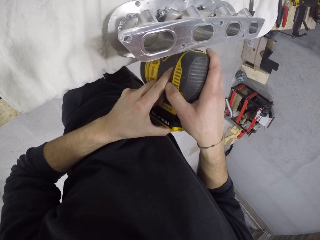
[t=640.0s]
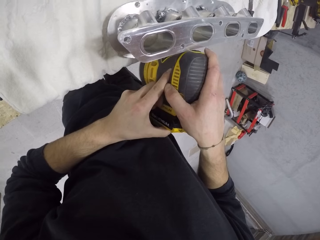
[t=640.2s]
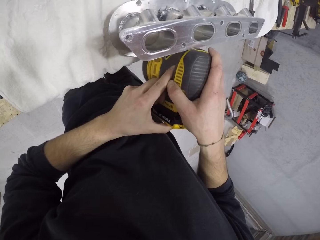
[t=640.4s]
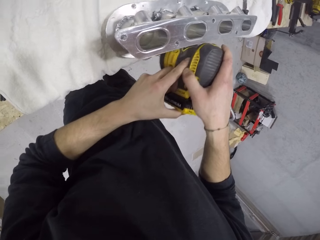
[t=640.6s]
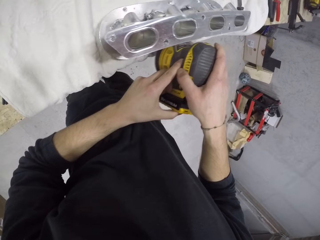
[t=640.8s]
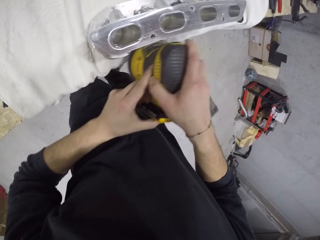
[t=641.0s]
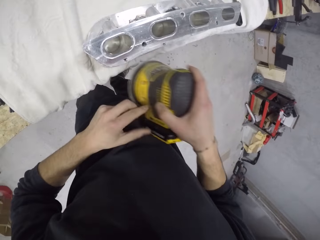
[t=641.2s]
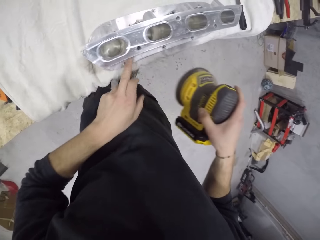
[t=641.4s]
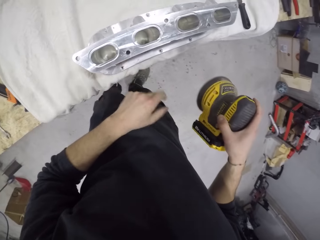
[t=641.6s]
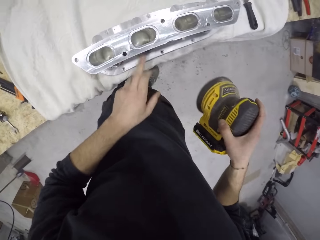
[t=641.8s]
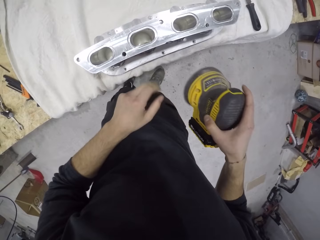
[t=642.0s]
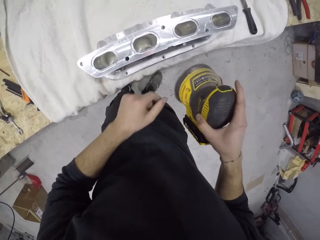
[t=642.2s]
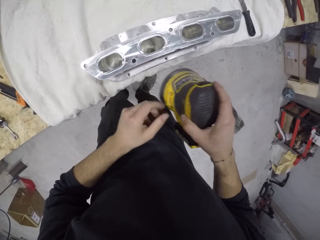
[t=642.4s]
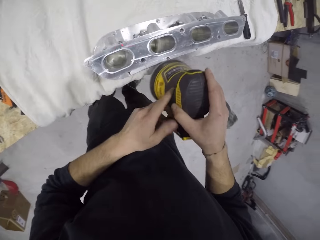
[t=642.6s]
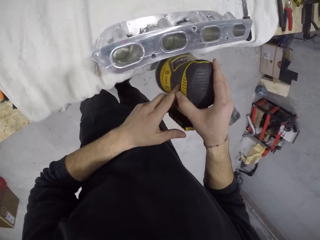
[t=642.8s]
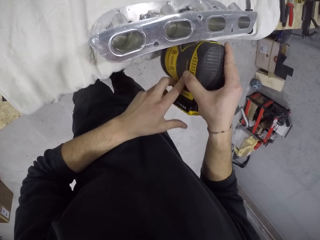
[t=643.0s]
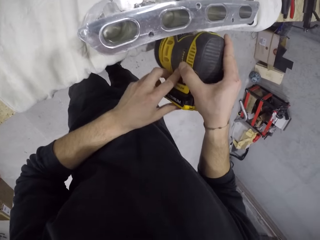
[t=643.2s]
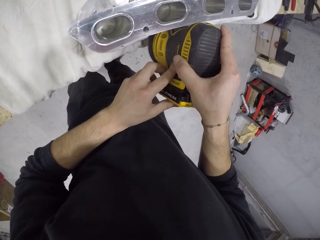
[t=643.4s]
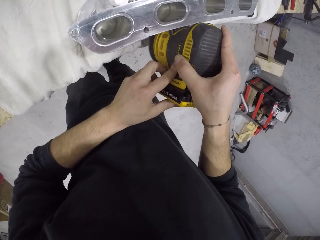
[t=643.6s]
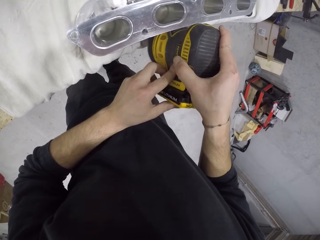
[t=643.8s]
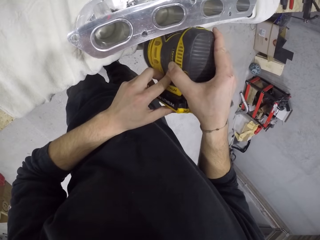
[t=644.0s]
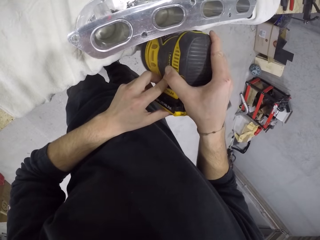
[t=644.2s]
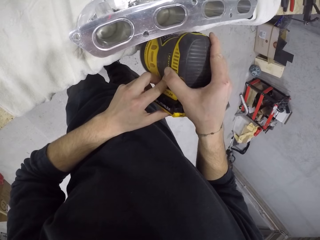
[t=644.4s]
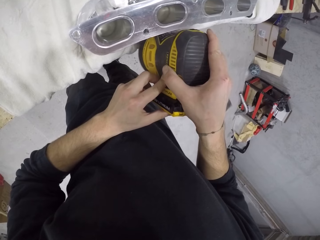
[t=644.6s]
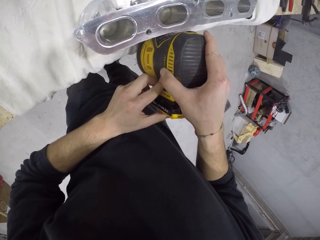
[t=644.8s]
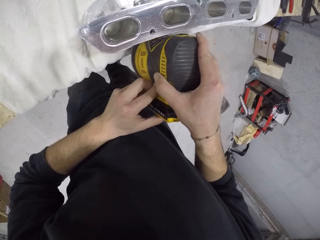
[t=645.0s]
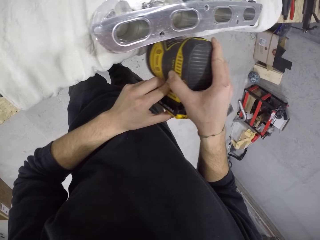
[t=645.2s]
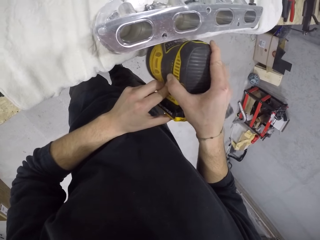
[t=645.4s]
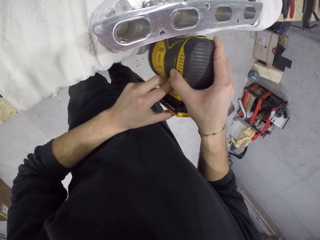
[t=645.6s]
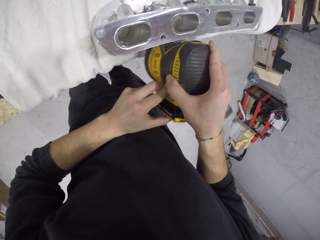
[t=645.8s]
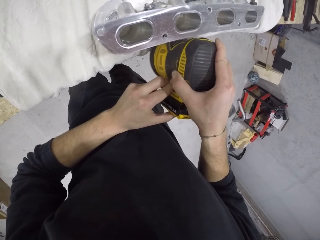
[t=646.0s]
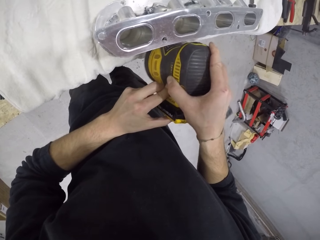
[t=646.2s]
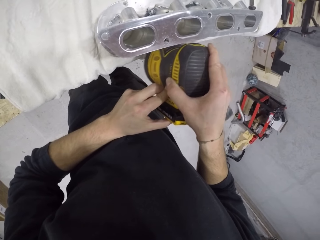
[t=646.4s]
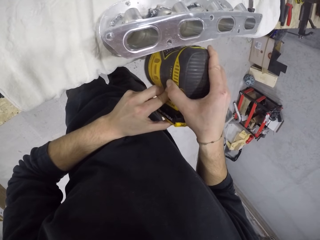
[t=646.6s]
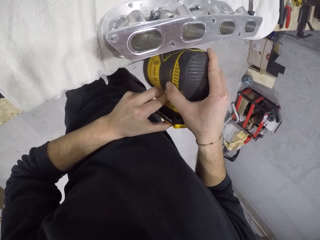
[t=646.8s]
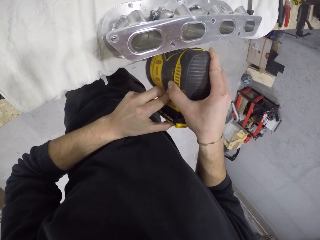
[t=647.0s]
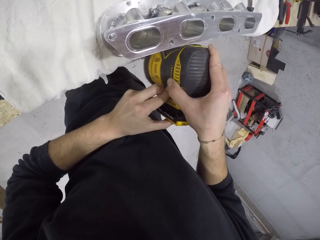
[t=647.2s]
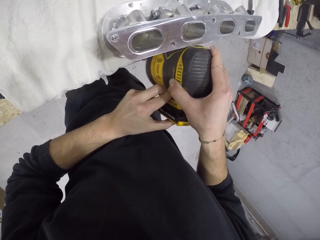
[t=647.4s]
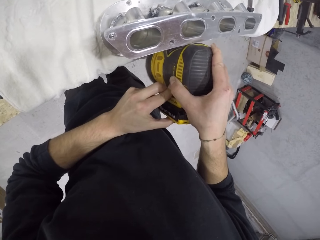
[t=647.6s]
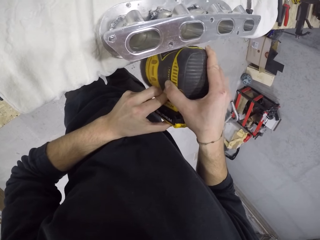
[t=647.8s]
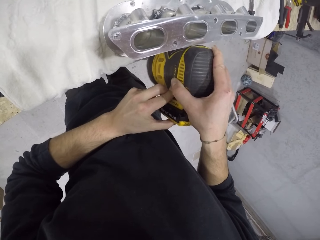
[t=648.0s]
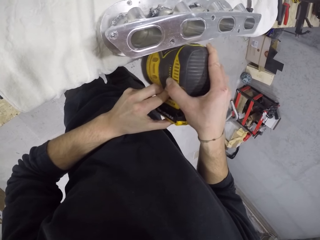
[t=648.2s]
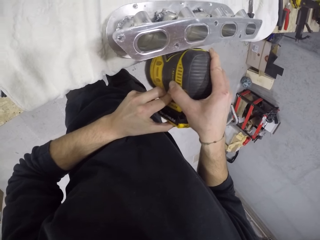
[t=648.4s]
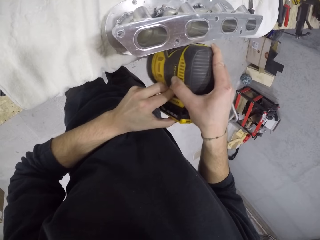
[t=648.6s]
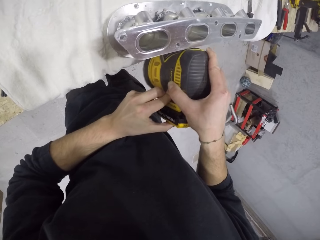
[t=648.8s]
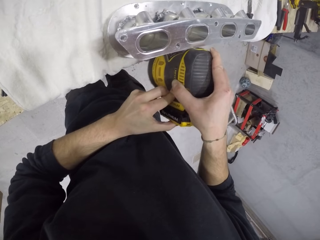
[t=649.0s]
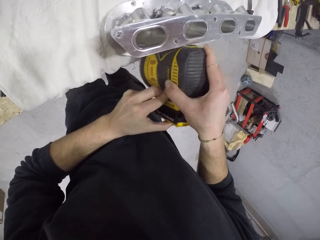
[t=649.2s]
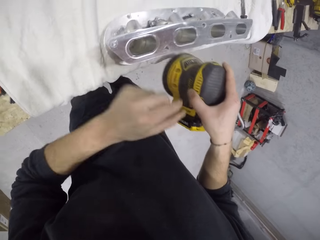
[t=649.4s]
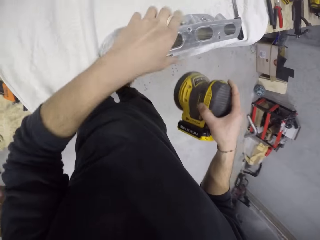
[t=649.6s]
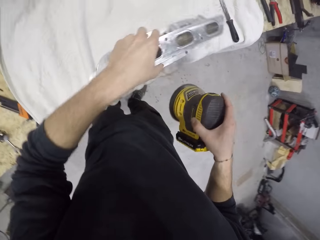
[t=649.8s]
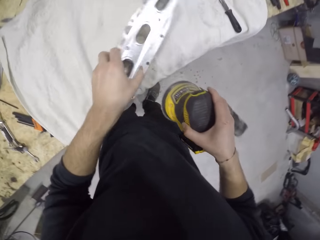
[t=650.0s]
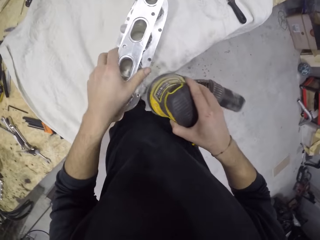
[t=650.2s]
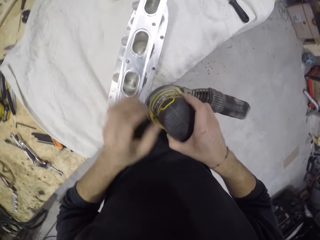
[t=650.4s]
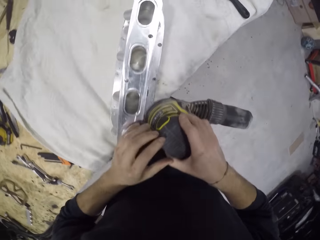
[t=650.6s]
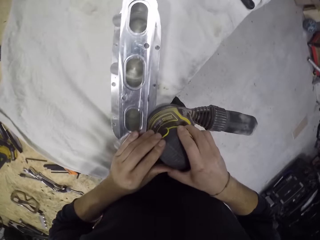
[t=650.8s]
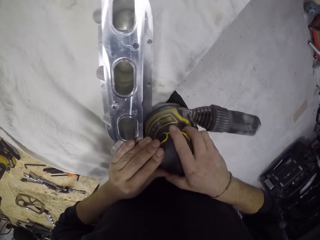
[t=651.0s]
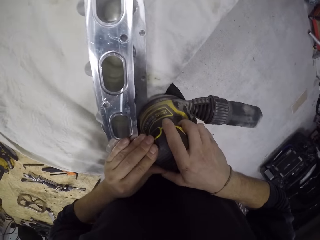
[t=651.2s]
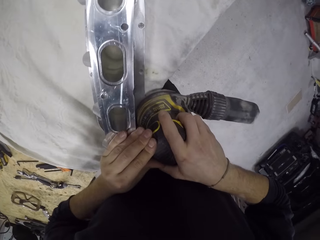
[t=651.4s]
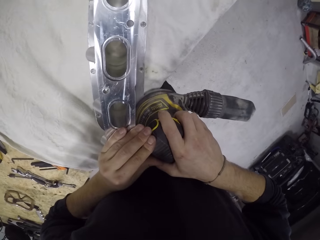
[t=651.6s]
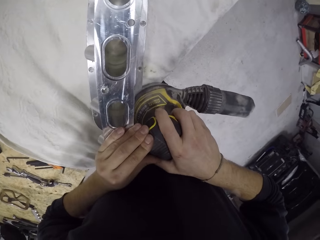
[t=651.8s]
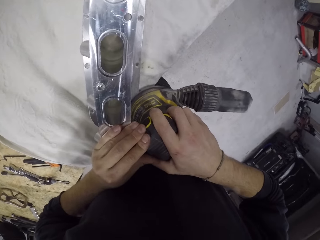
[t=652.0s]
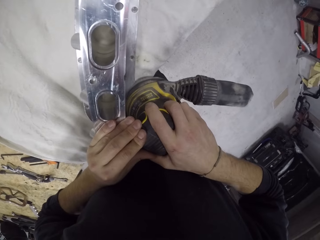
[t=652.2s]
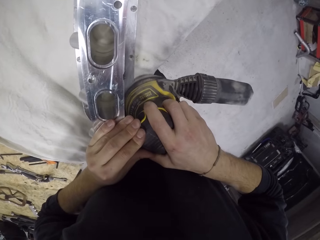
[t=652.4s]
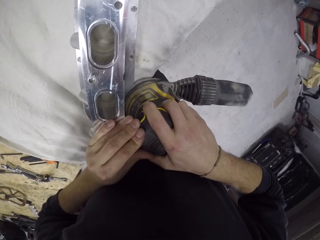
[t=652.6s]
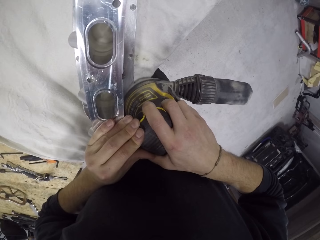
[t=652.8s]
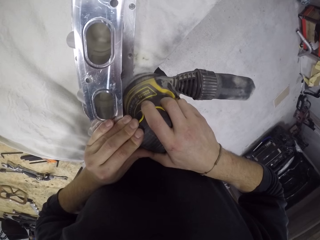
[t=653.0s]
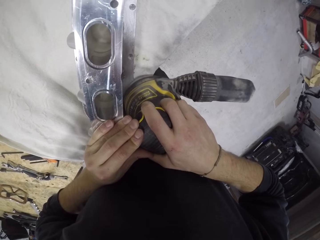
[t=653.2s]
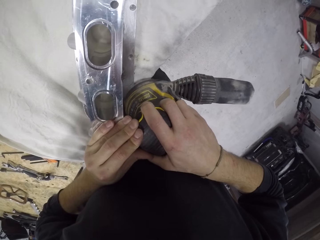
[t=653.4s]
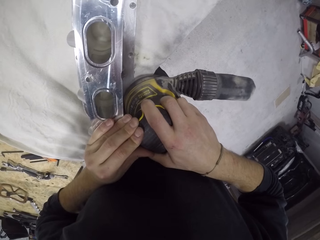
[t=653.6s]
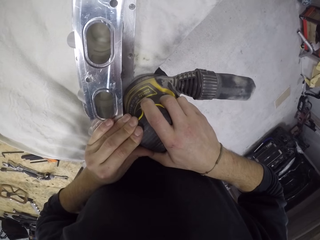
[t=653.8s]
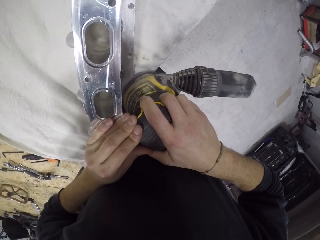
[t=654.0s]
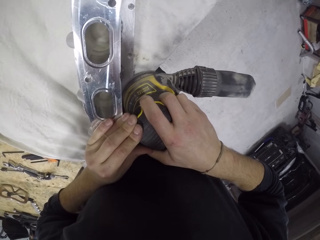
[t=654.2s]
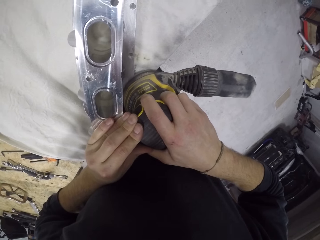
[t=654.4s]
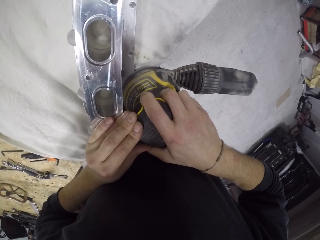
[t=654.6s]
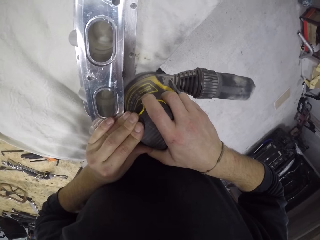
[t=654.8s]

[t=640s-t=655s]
The camera wearer clears dirt off the aluminium cylinder head on the cloth on the cabinet with his left hand. He smoothens the aluminium cylinder head with the sander machine in his hands. He moves the stand and smoothens the metallic stand.

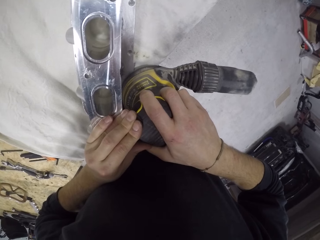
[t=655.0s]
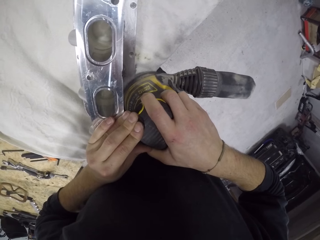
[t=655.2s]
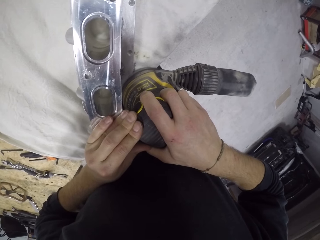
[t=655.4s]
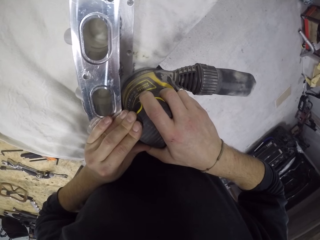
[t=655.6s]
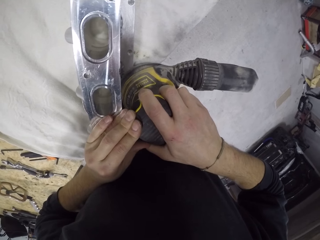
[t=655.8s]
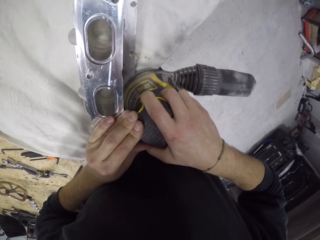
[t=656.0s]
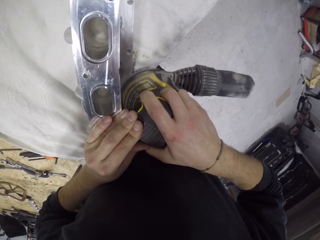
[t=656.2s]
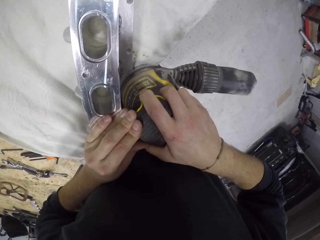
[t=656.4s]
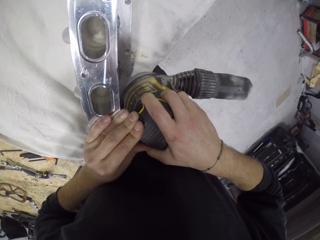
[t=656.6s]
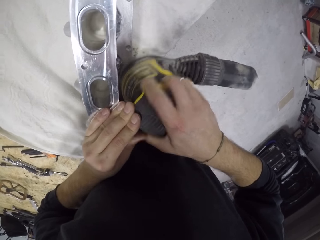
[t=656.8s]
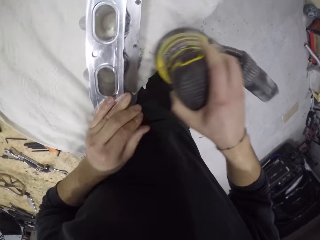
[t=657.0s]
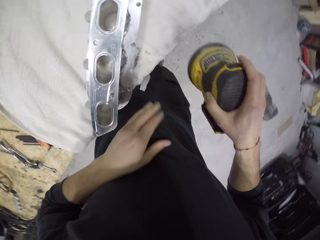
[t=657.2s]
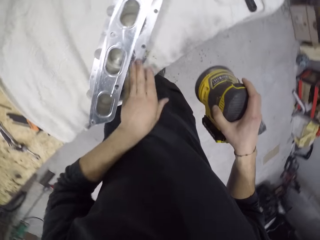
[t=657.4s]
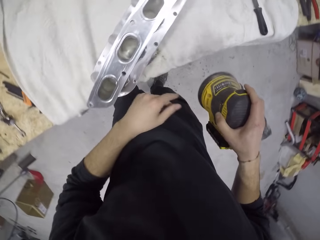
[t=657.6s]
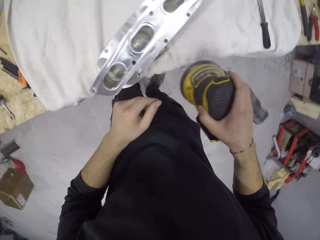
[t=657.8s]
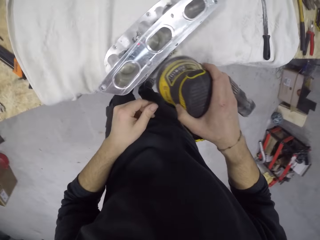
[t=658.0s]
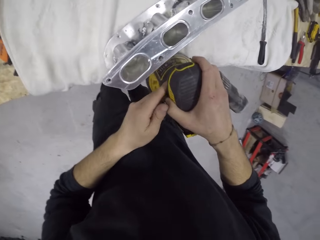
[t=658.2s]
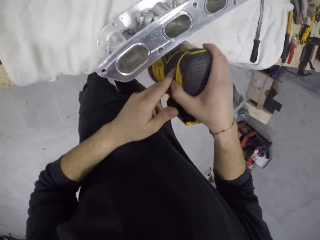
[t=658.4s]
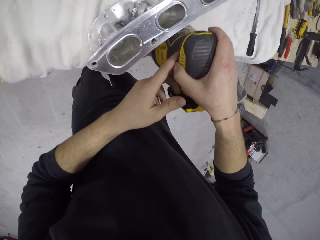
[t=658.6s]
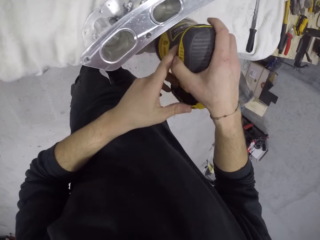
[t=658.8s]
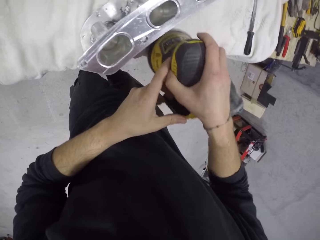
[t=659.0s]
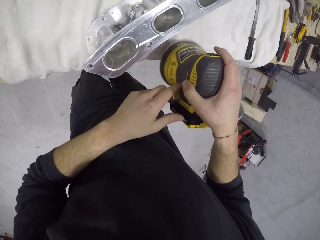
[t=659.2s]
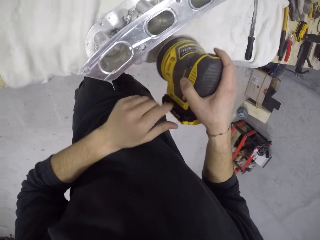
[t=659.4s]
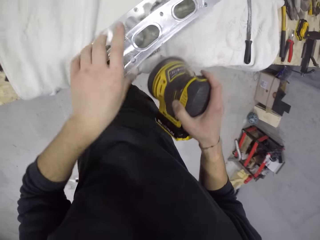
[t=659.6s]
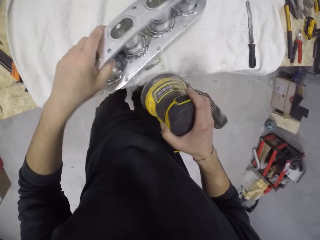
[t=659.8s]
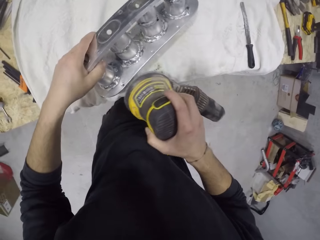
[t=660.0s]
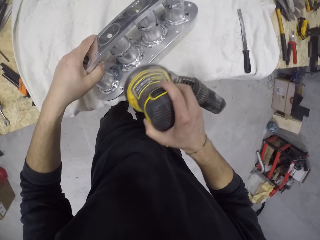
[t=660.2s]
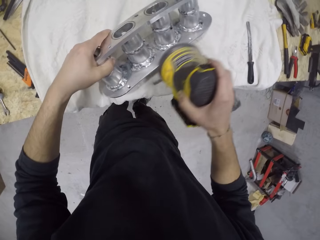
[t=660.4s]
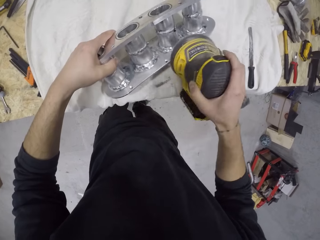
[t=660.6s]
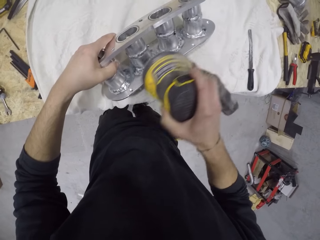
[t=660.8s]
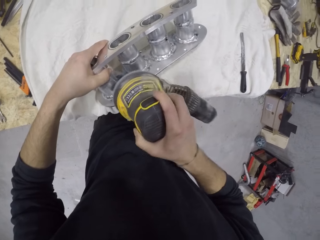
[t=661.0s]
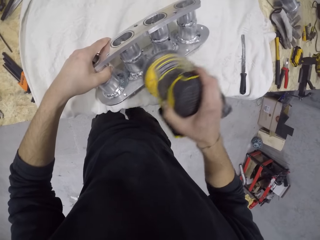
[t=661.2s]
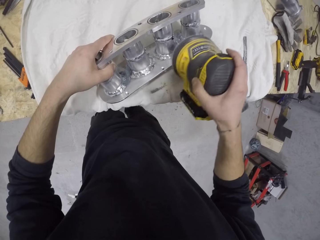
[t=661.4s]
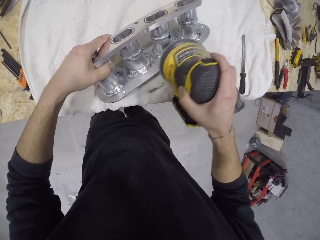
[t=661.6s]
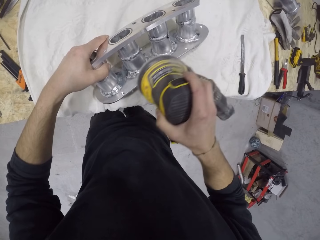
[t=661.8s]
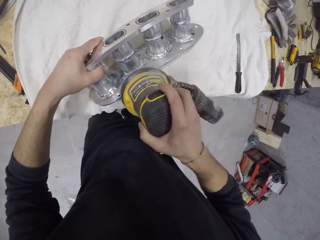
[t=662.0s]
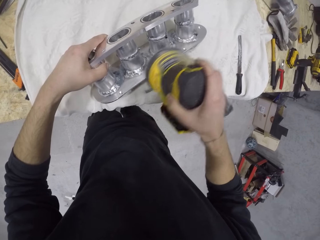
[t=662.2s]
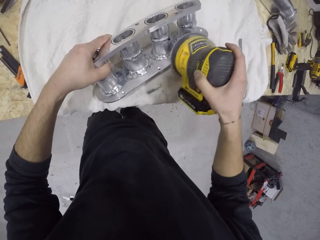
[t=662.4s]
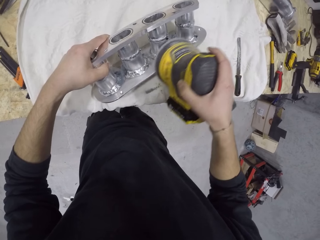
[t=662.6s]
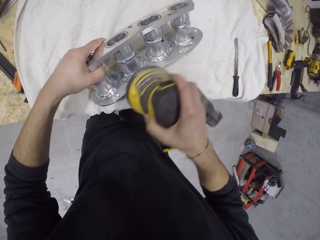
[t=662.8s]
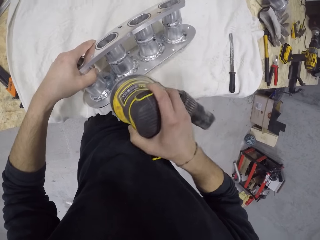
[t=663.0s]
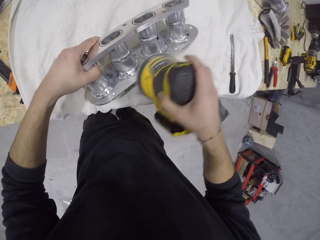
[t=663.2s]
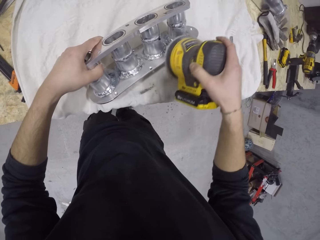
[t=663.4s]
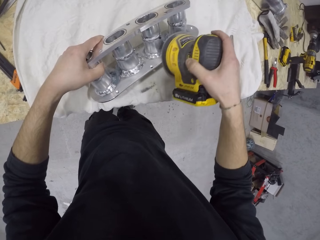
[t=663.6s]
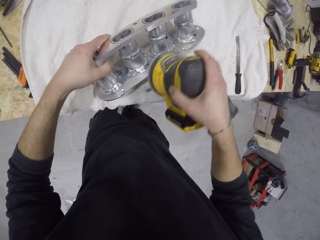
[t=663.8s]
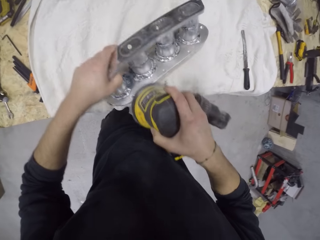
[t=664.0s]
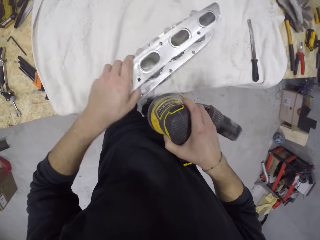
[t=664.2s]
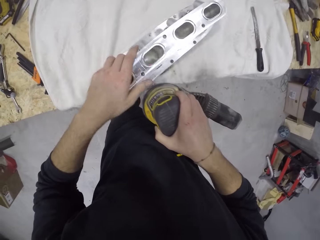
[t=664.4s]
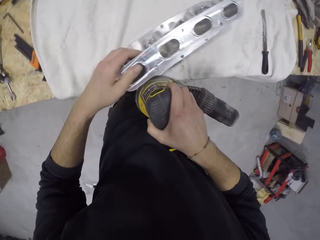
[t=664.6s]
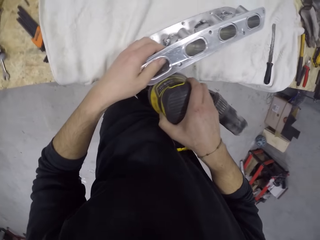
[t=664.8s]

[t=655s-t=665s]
The camera wearer clears dirt off the aluminium cylinder head or metallic stand on the cloth on the cabinet with his left hand. He smoothens the aluminium cylinder head with the sander machine in his hands. He bends the metallic stand. He smoothens the metallic stand.
